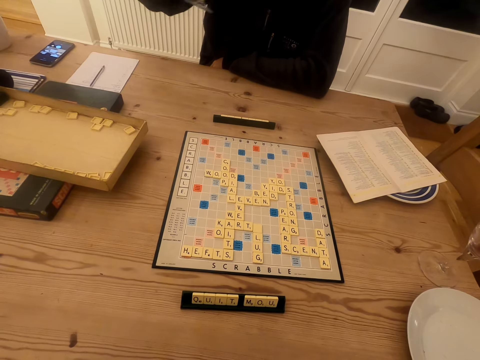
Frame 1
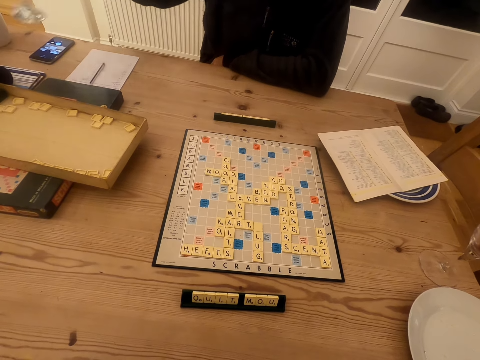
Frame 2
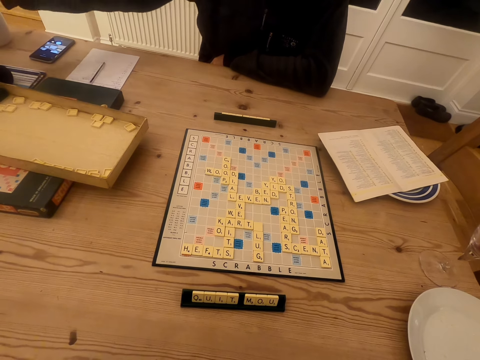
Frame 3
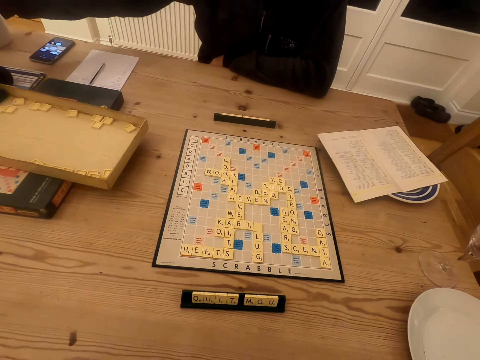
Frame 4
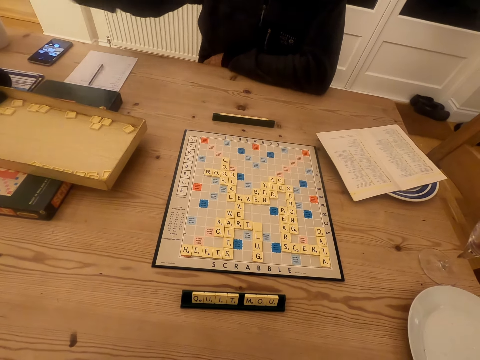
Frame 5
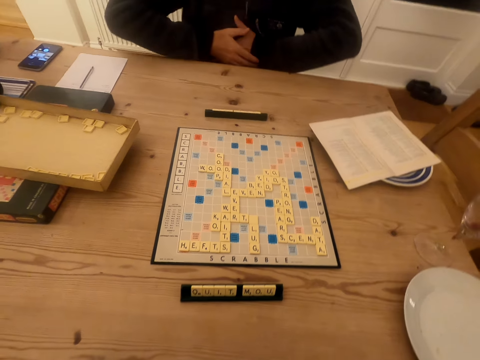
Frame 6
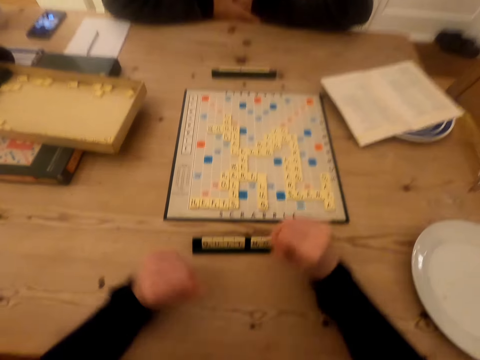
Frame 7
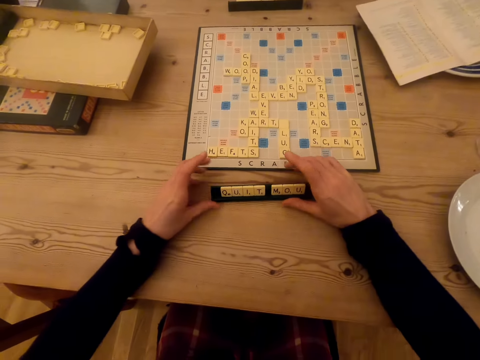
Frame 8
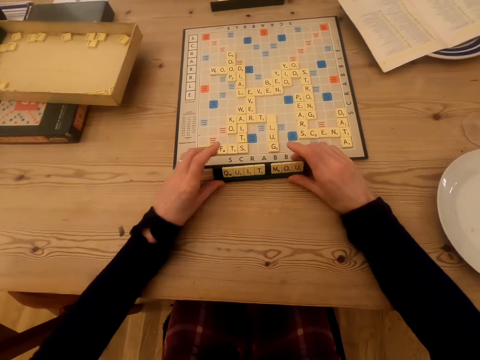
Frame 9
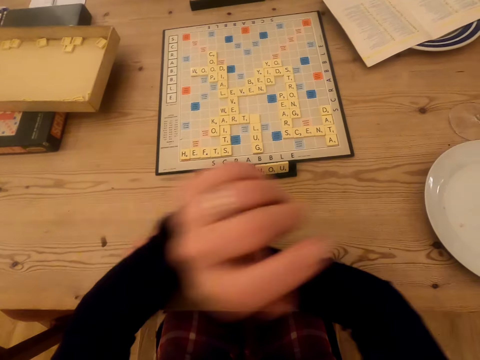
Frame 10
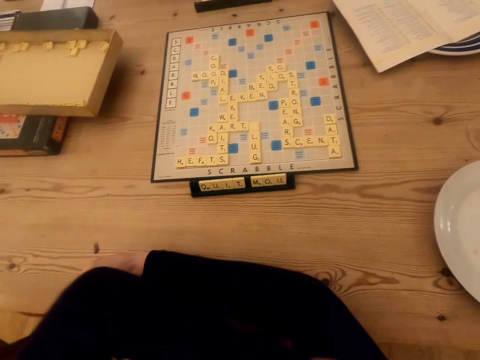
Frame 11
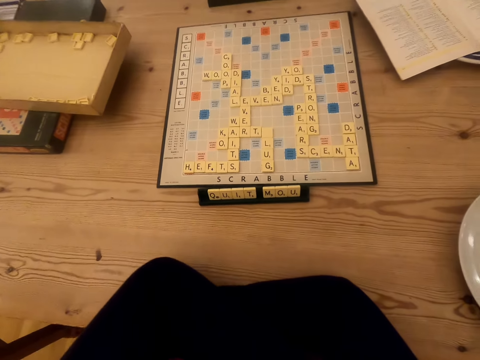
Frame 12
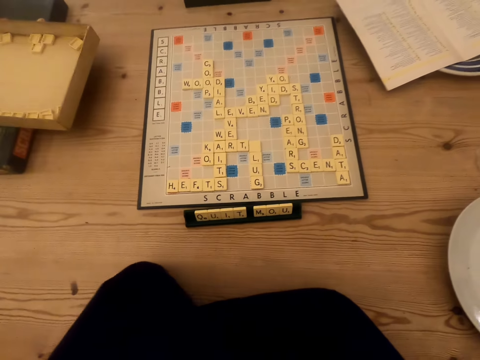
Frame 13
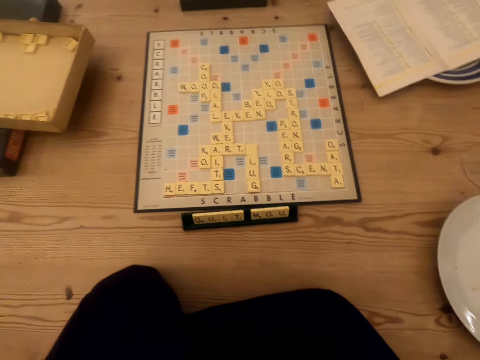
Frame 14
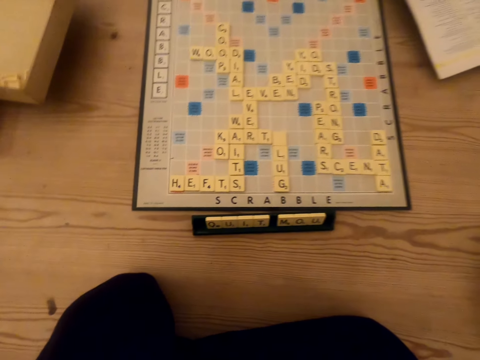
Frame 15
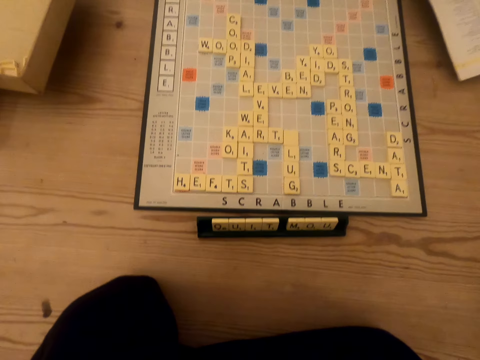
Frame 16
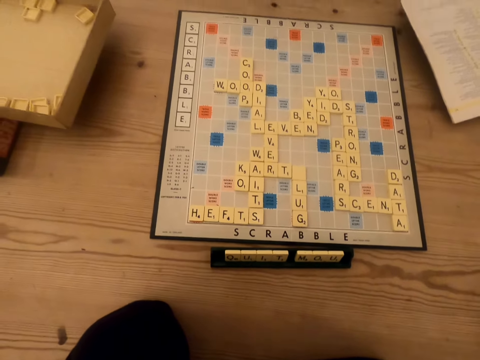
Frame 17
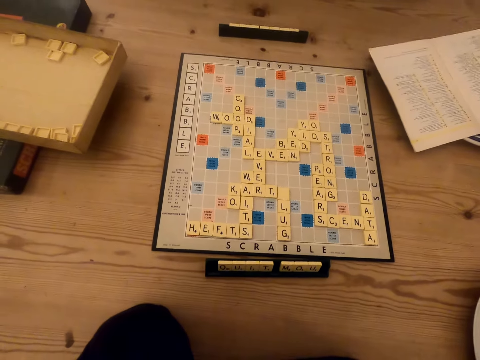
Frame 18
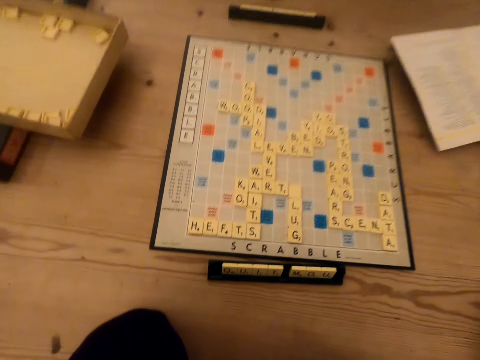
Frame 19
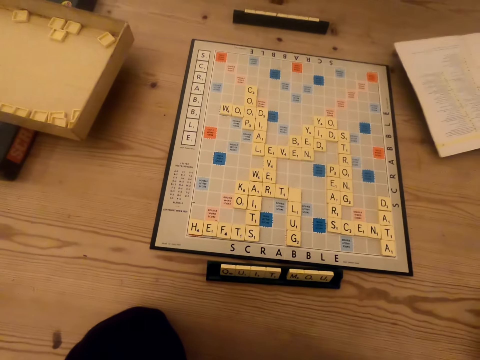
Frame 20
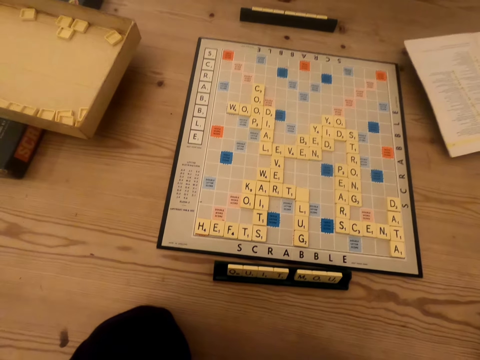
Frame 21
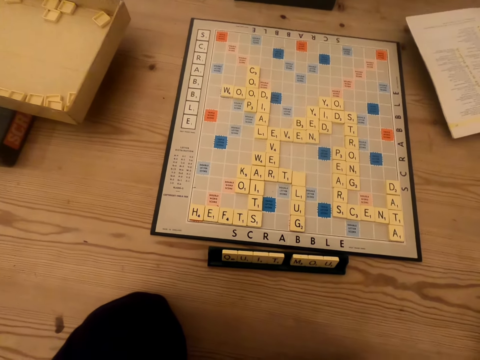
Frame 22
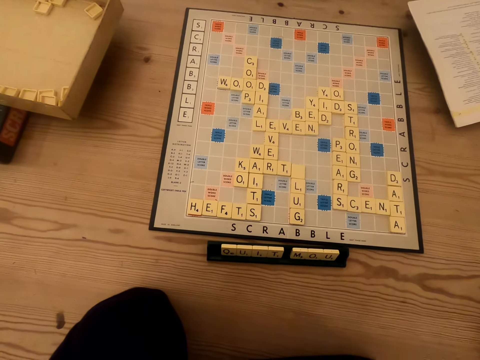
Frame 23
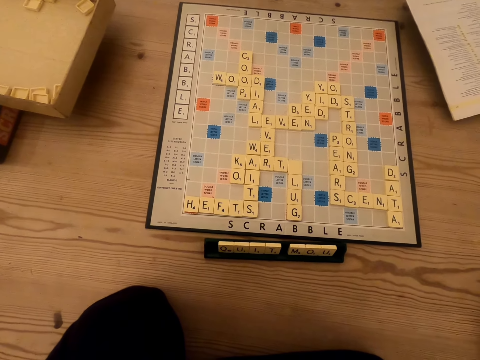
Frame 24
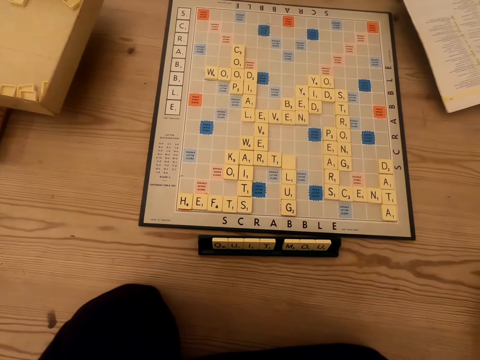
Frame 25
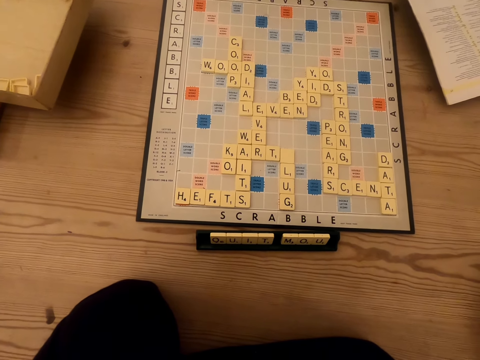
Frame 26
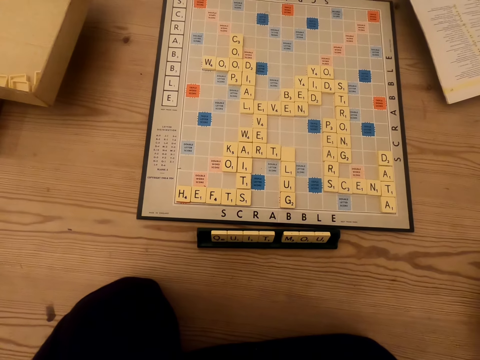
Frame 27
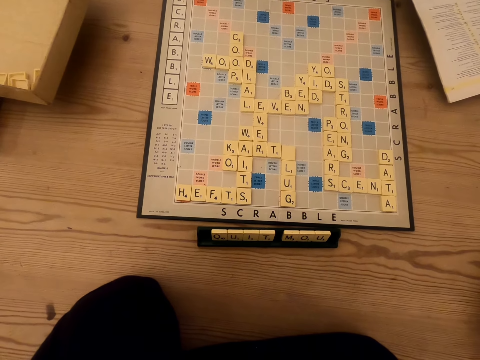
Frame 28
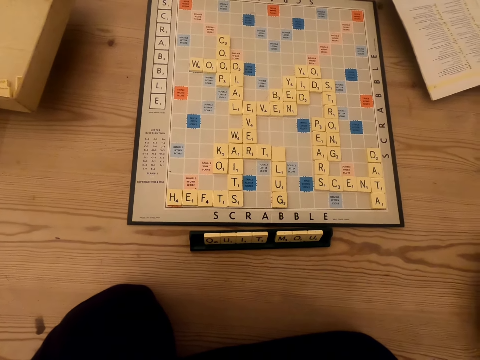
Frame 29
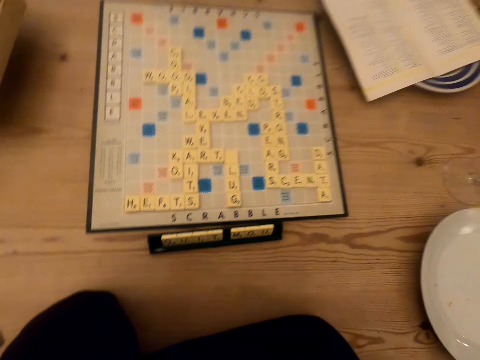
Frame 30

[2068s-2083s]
A man talks to the camera wearer and puts the glass on the table. The camera wearer pushes the wood scrabble tiles. The man talks to the camera wearer. The camera wearer touches the chalkboard tile place card holders and looks at the scrabble board.

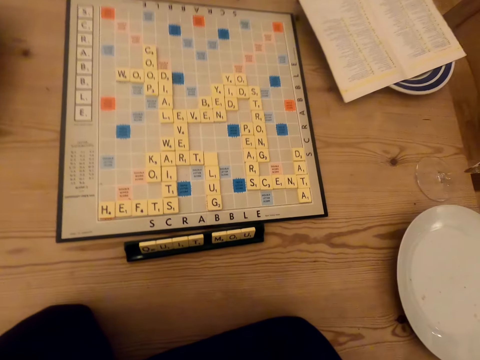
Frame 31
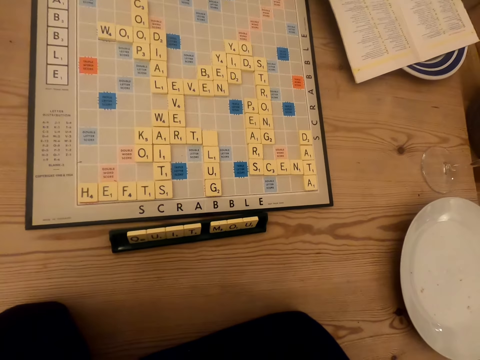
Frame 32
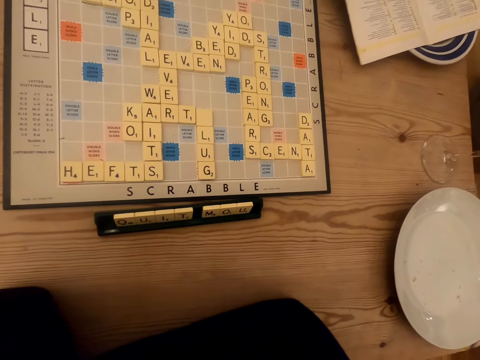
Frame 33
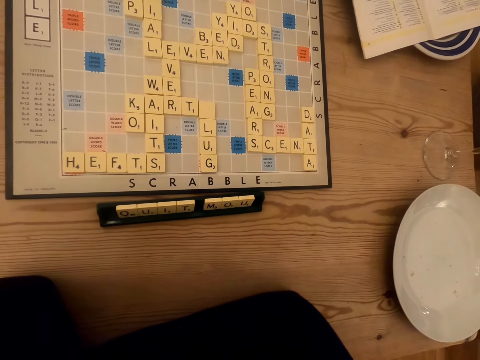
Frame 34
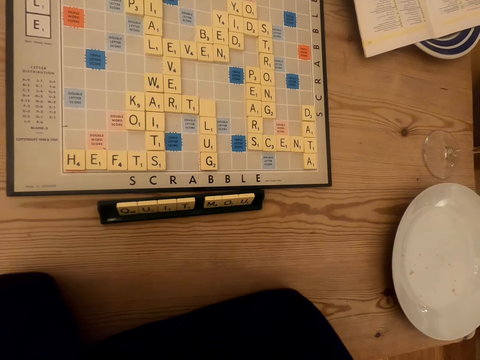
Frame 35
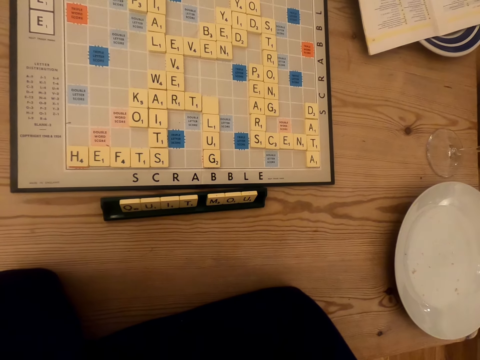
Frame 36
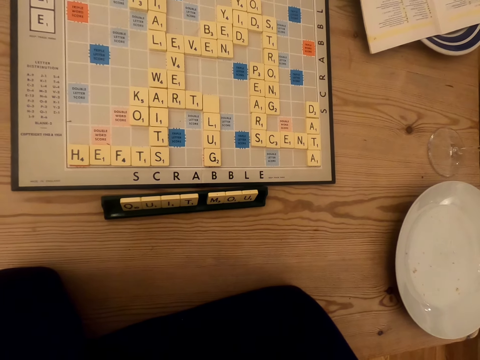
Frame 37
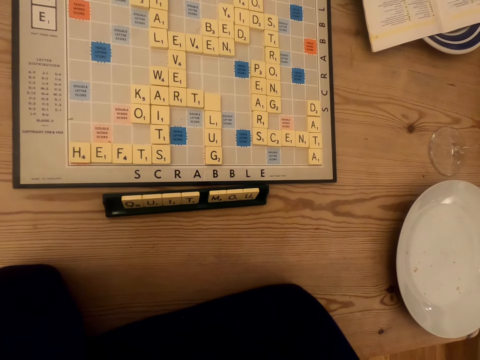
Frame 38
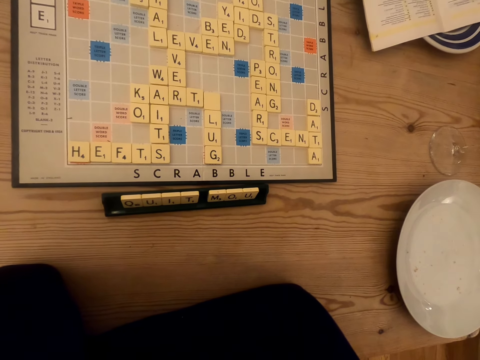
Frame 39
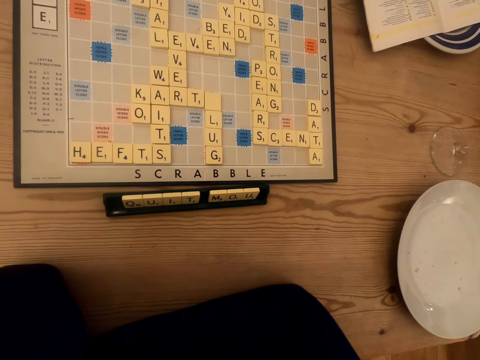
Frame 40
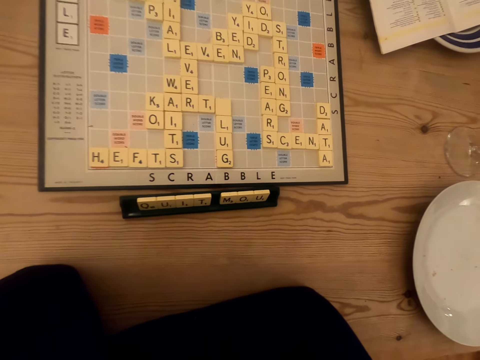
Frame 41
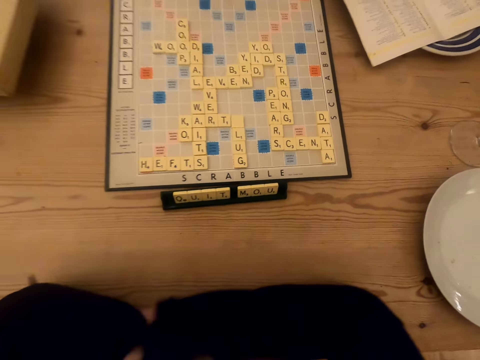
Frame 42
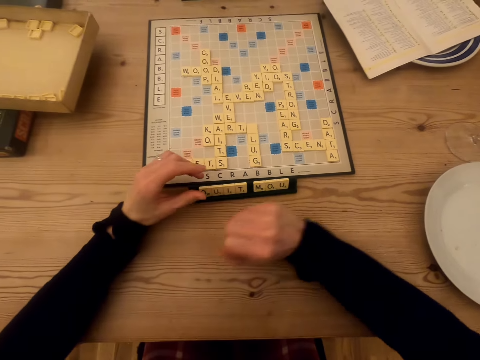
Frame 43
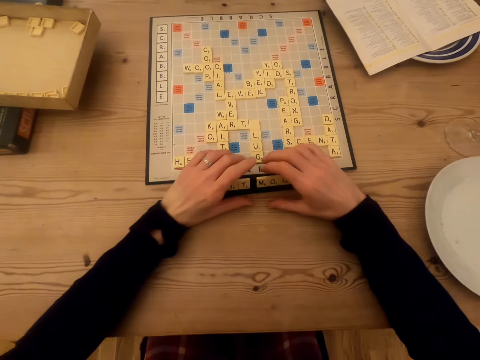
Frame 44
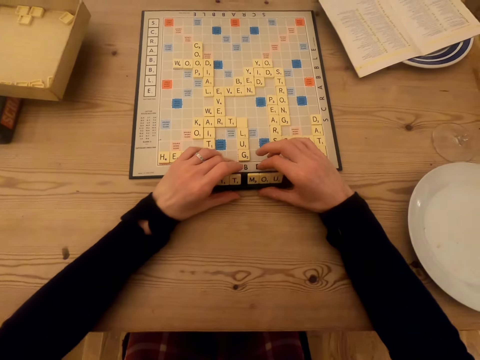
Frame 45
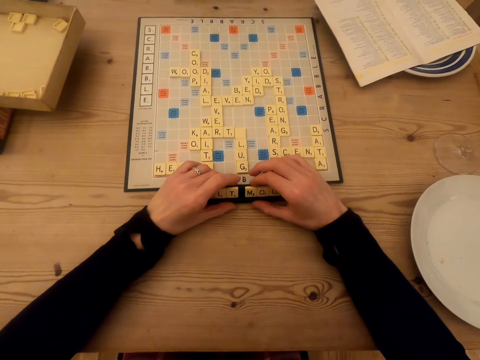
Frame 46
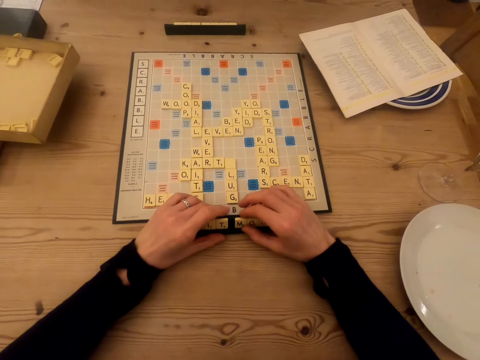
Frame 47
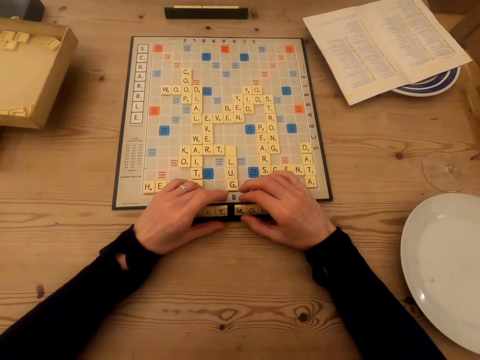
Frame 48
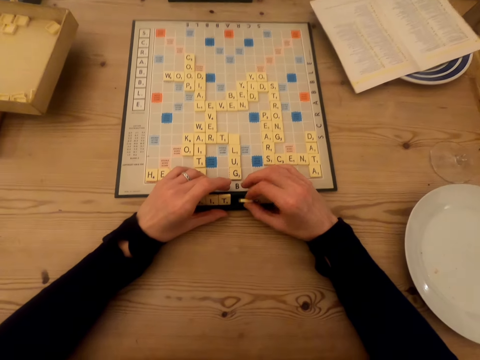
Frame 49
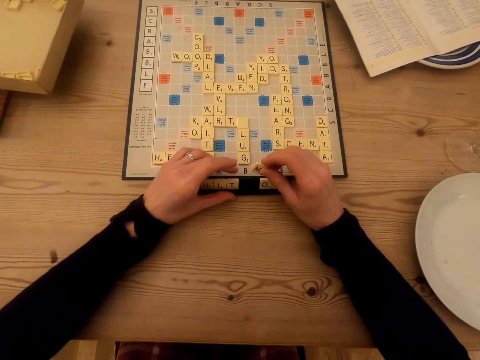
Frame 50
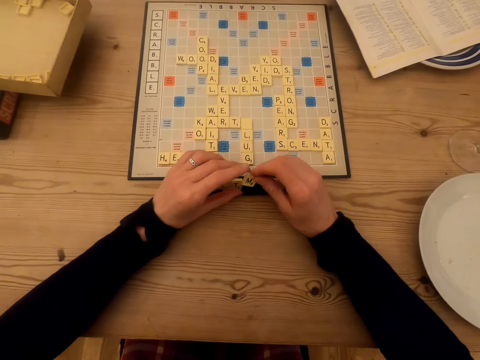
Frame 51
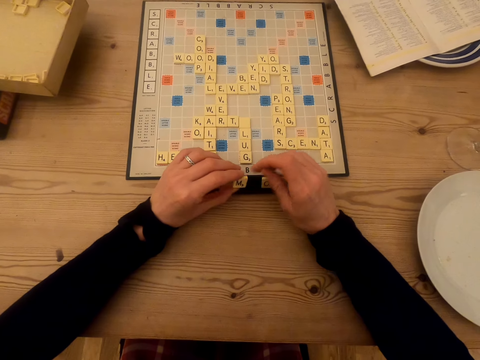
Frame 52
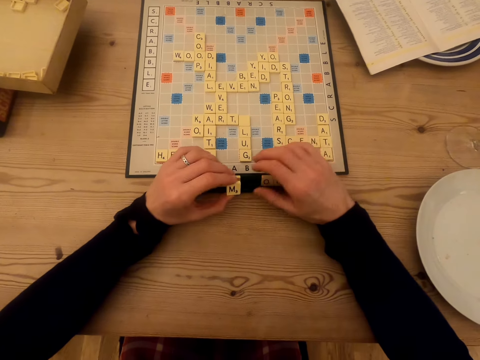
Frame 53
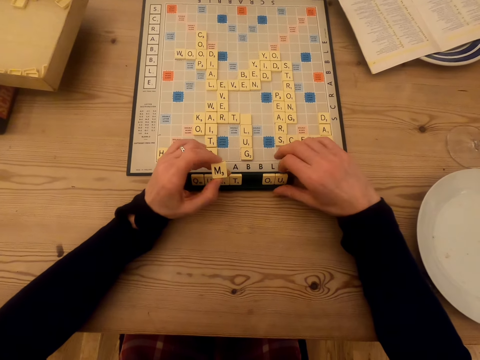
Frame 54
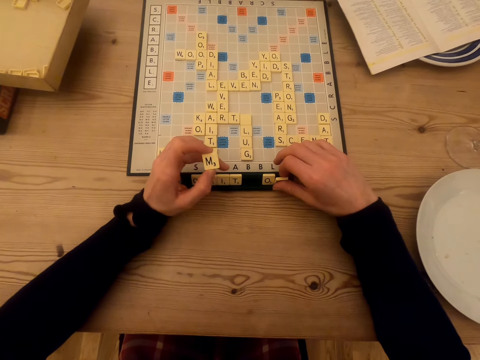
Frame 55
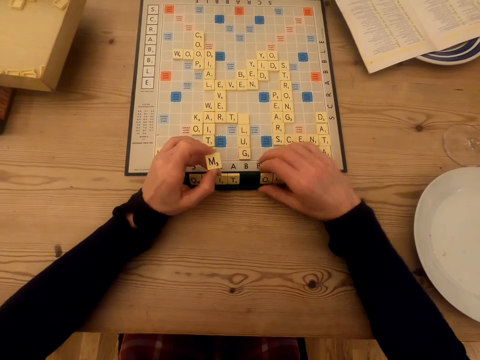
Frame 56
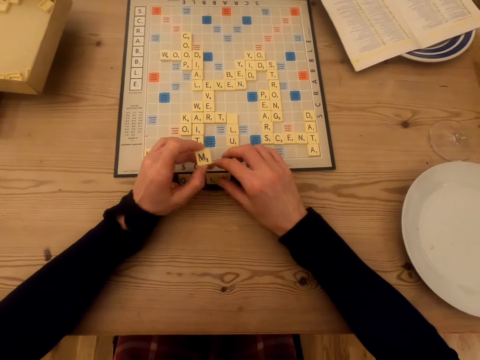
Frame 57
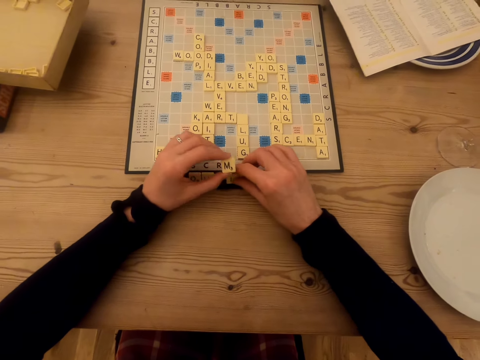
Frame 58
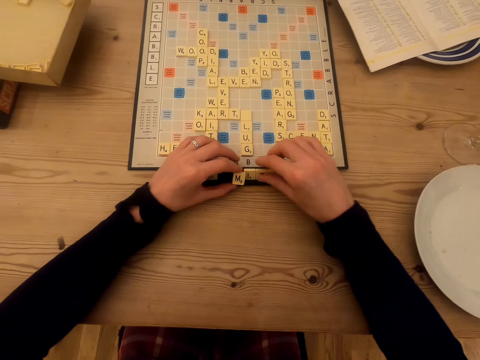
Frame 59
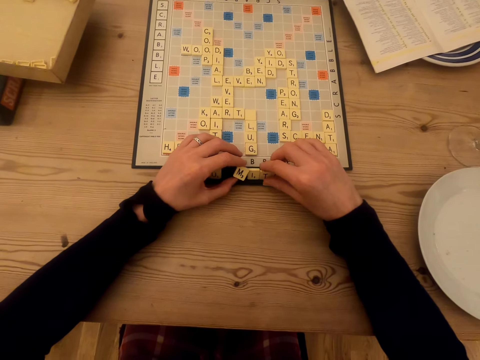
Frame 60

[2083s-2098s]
The camera wearer touches the chalkboard tile place card holders. They play the scrabble game. They touch the tiles on the chalkboard tile place card holders.
